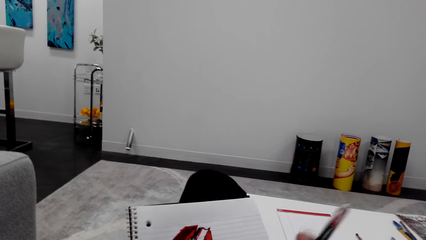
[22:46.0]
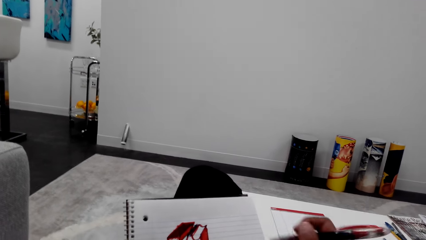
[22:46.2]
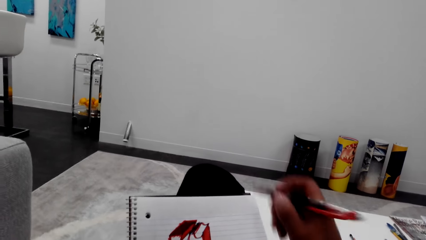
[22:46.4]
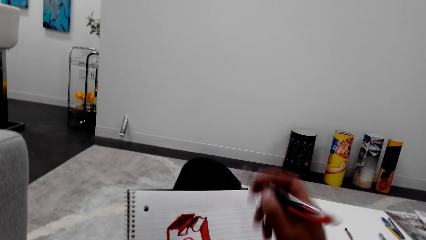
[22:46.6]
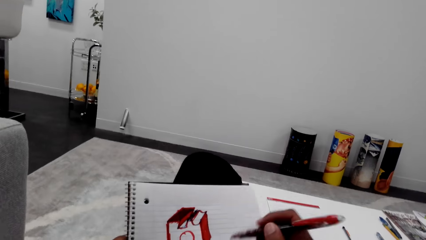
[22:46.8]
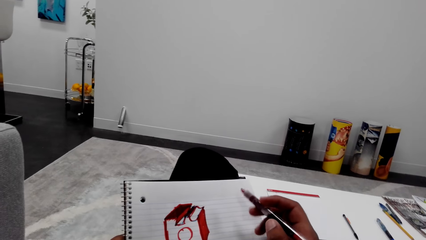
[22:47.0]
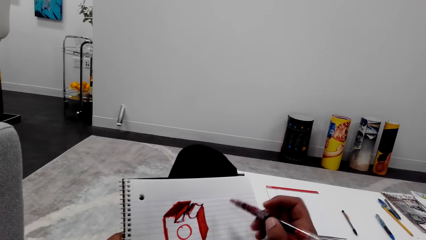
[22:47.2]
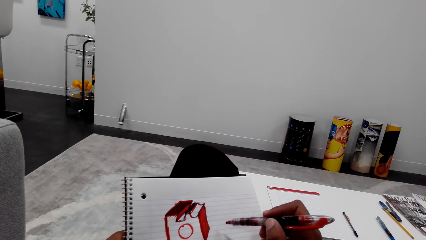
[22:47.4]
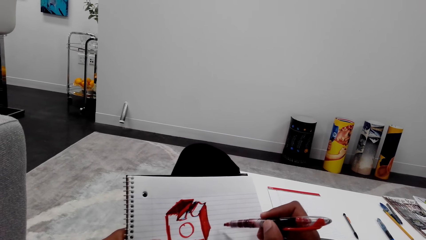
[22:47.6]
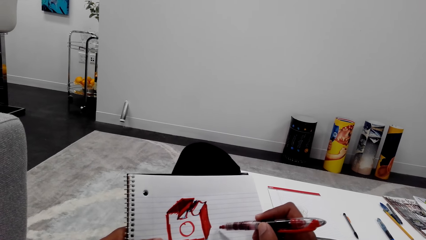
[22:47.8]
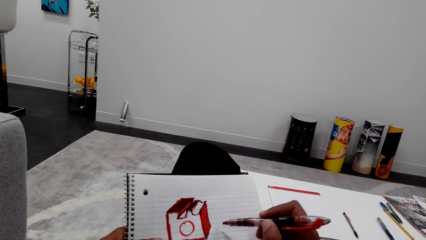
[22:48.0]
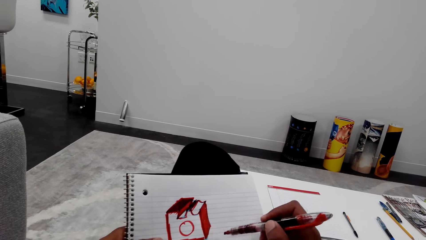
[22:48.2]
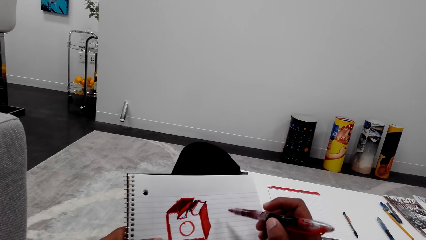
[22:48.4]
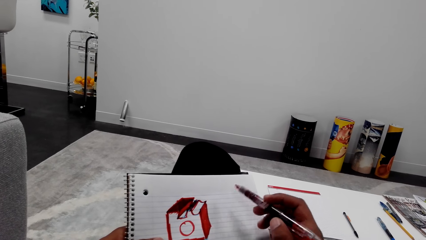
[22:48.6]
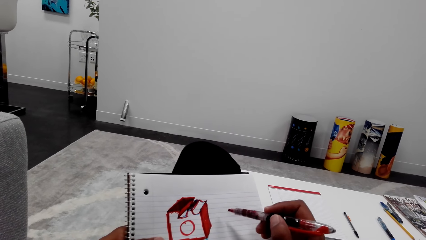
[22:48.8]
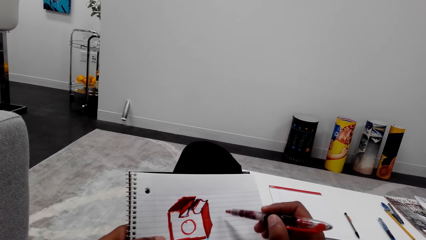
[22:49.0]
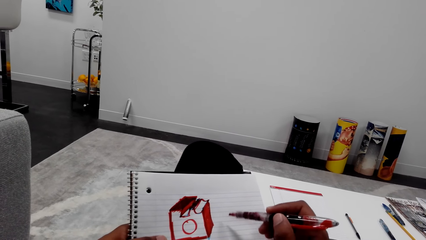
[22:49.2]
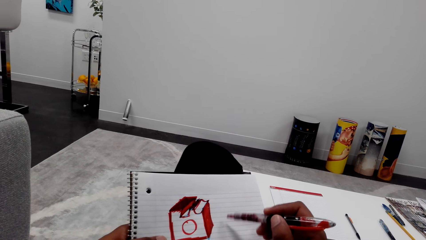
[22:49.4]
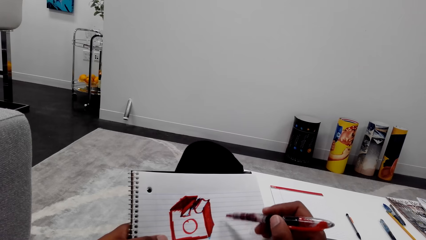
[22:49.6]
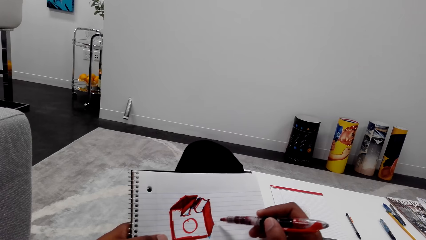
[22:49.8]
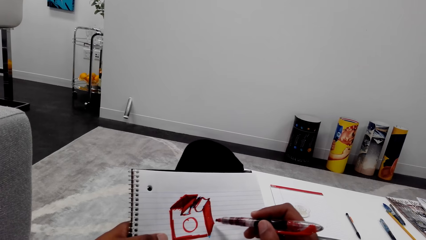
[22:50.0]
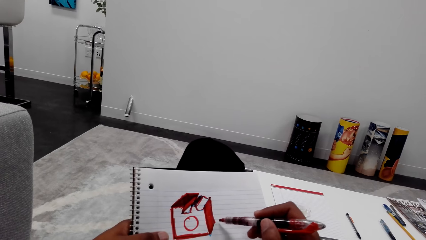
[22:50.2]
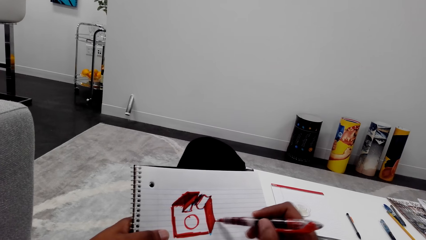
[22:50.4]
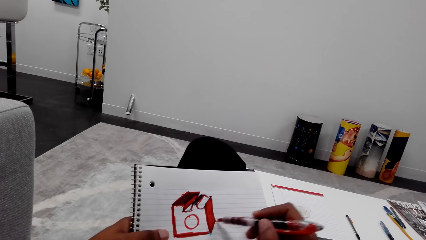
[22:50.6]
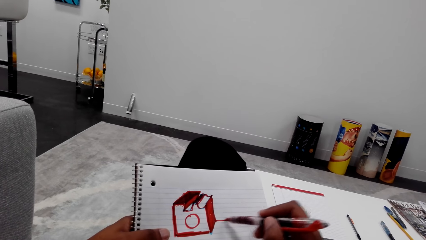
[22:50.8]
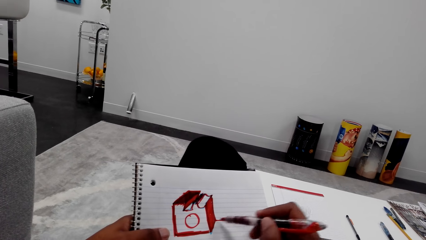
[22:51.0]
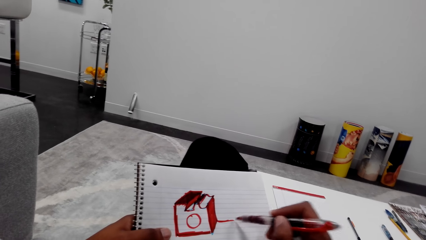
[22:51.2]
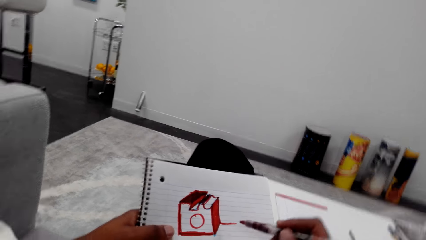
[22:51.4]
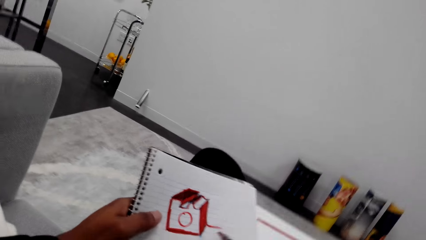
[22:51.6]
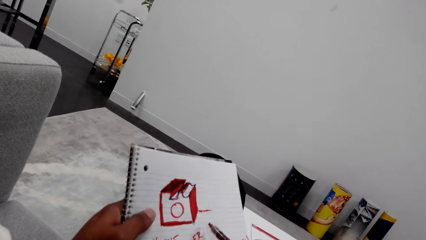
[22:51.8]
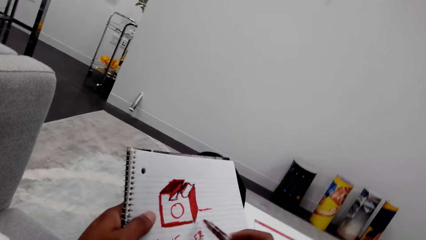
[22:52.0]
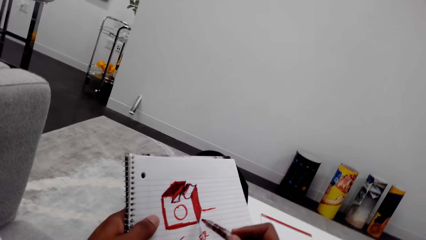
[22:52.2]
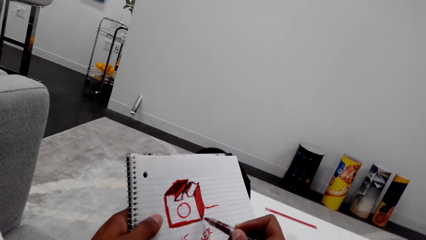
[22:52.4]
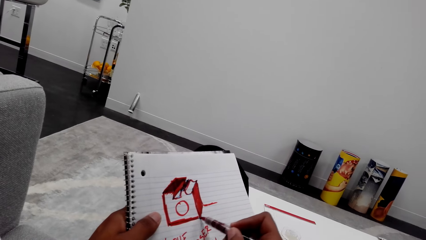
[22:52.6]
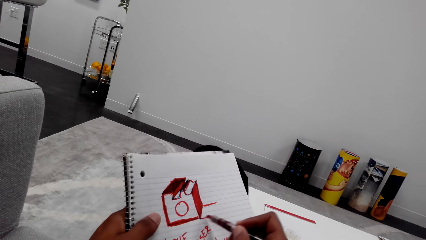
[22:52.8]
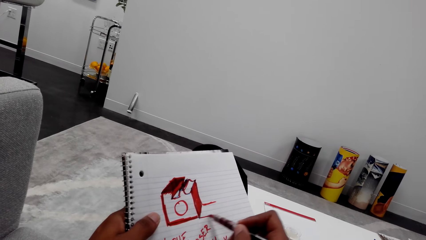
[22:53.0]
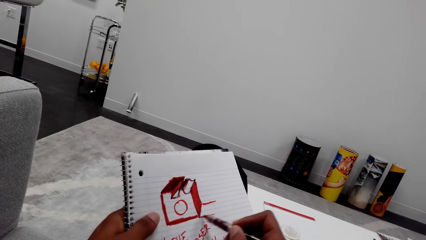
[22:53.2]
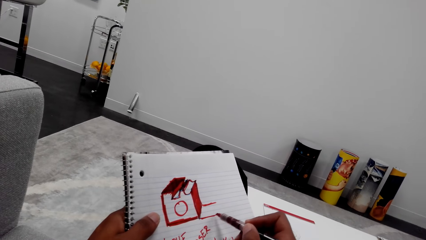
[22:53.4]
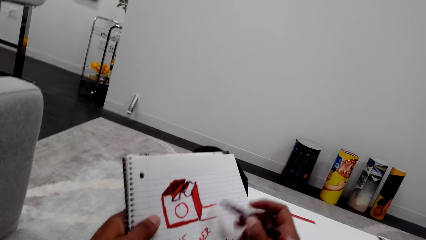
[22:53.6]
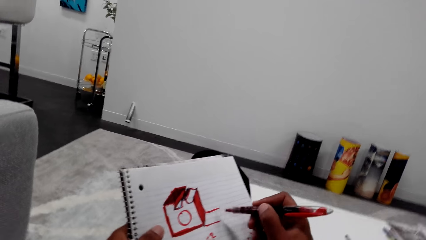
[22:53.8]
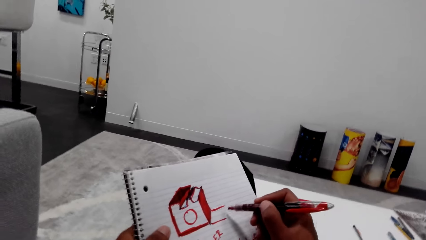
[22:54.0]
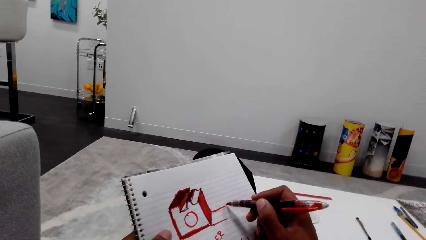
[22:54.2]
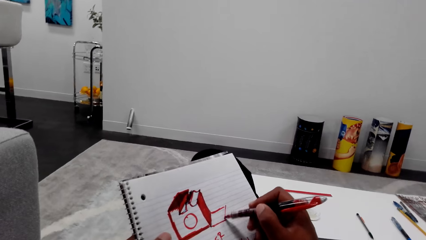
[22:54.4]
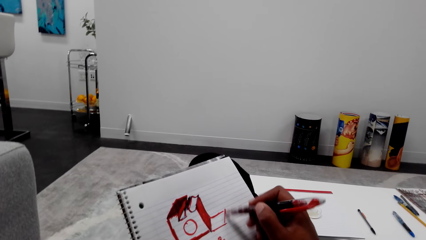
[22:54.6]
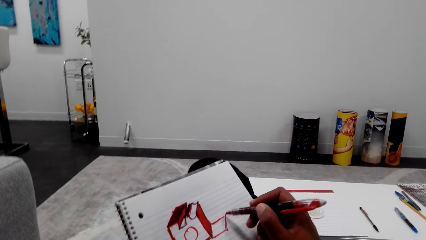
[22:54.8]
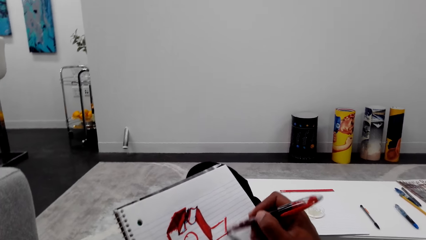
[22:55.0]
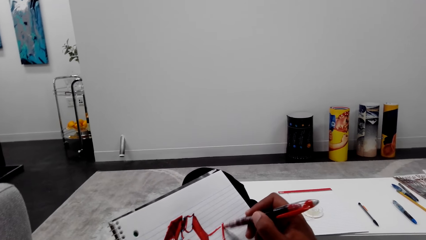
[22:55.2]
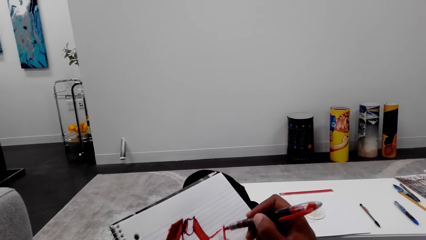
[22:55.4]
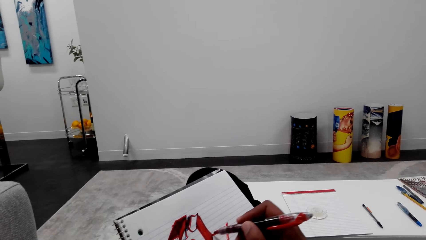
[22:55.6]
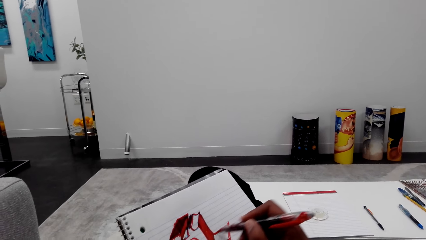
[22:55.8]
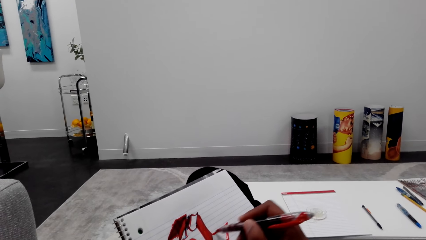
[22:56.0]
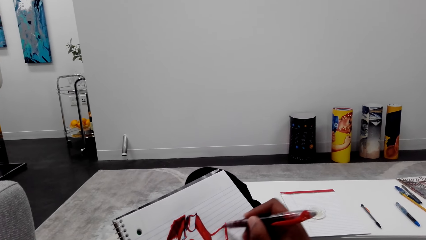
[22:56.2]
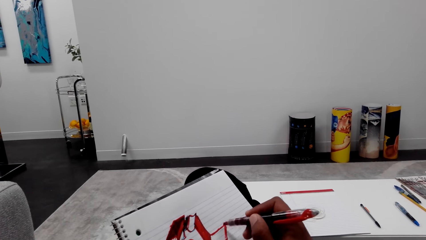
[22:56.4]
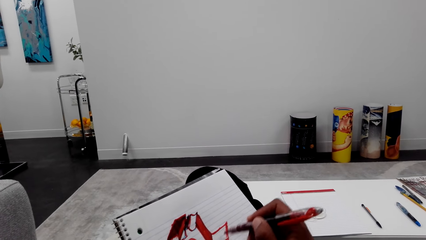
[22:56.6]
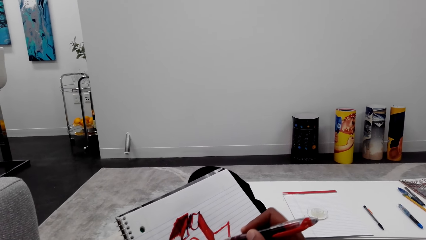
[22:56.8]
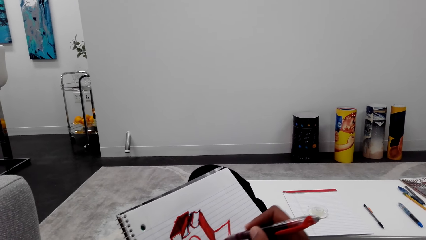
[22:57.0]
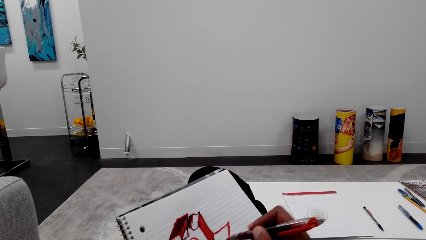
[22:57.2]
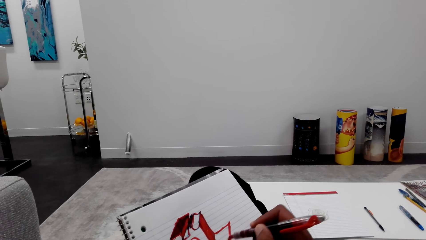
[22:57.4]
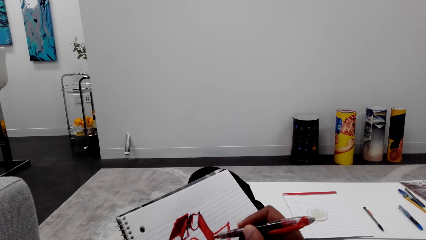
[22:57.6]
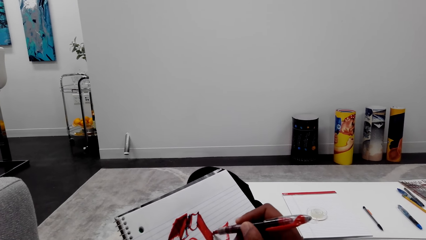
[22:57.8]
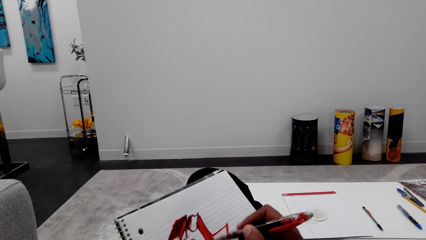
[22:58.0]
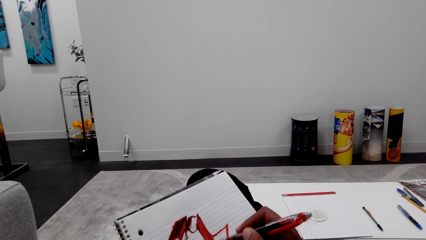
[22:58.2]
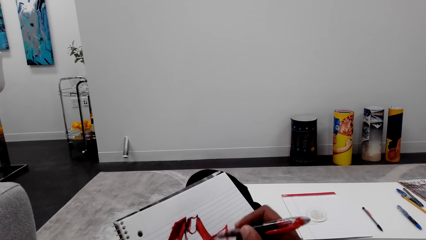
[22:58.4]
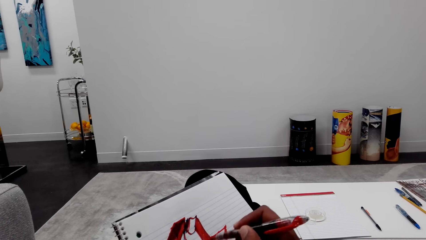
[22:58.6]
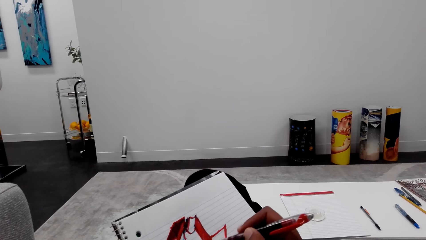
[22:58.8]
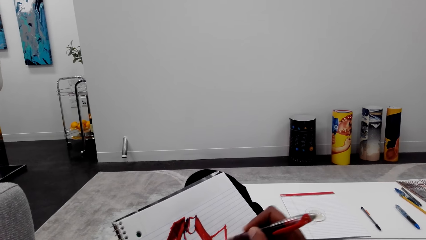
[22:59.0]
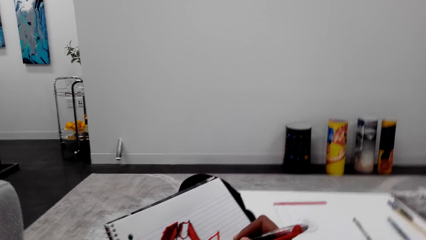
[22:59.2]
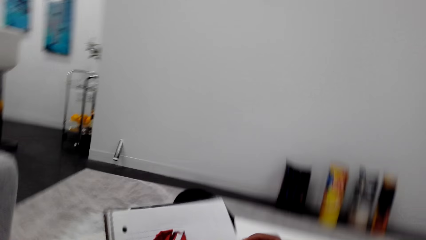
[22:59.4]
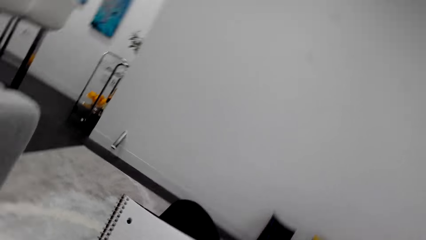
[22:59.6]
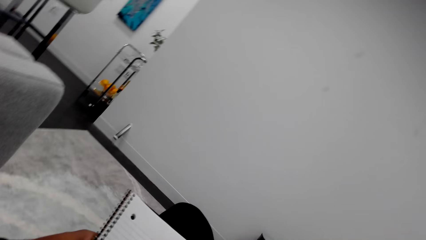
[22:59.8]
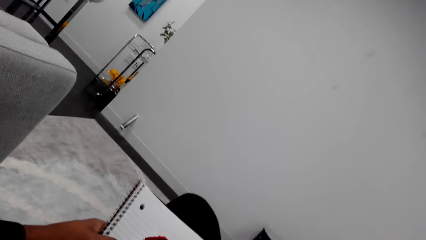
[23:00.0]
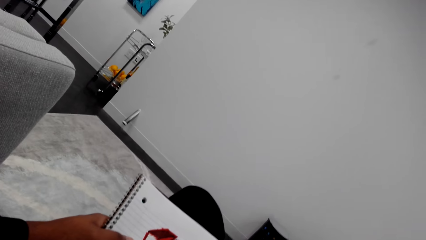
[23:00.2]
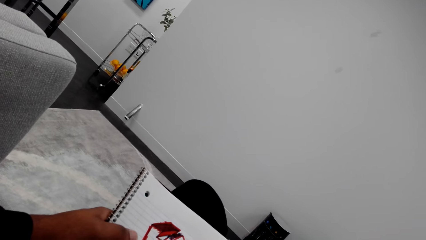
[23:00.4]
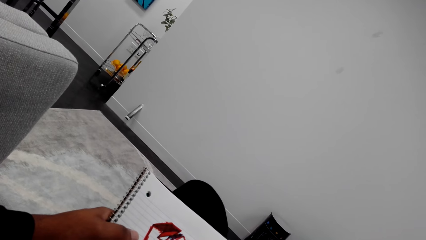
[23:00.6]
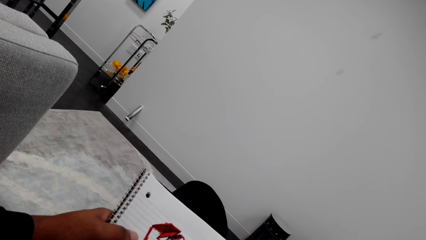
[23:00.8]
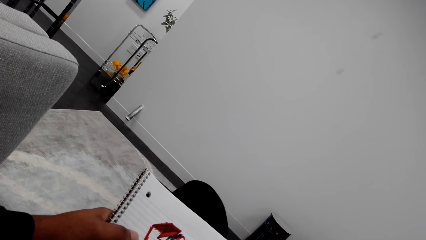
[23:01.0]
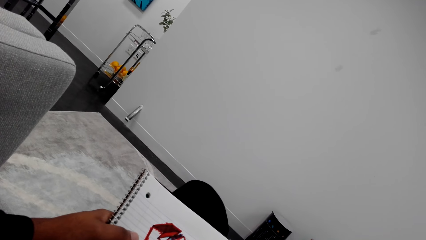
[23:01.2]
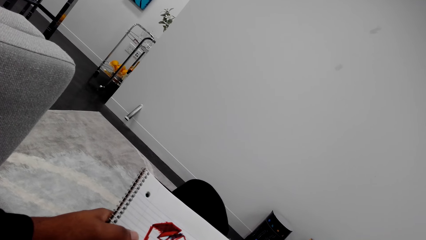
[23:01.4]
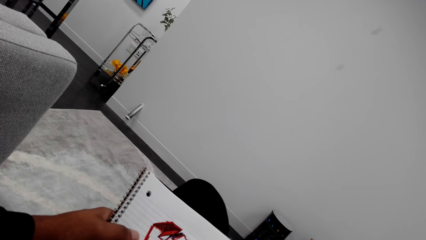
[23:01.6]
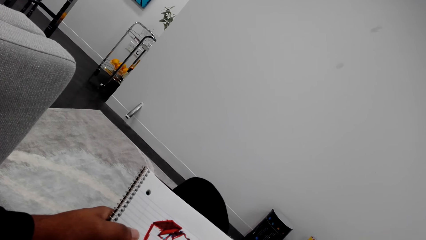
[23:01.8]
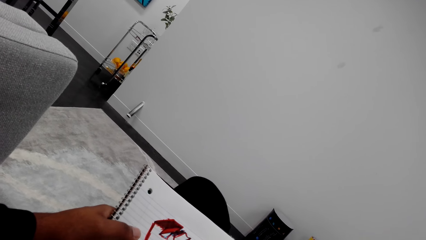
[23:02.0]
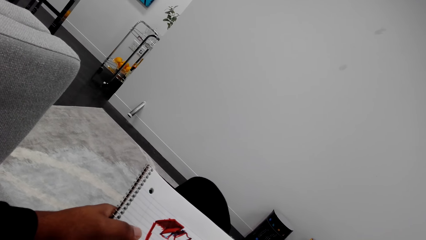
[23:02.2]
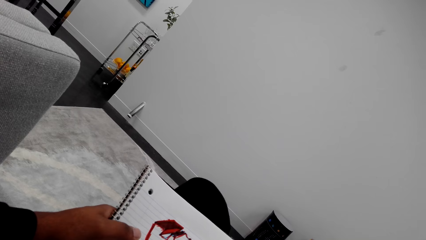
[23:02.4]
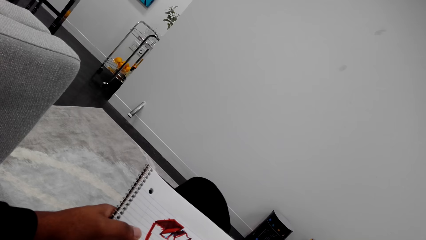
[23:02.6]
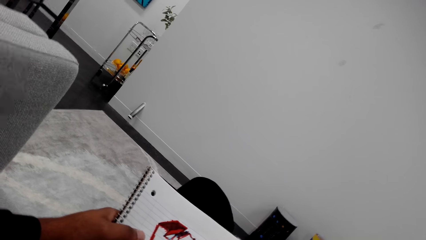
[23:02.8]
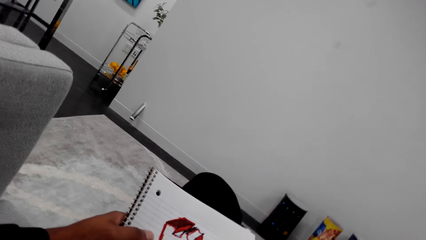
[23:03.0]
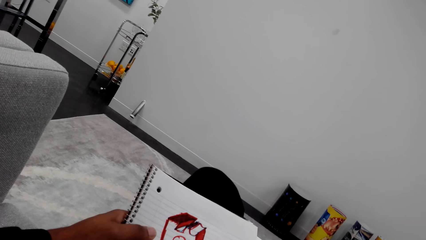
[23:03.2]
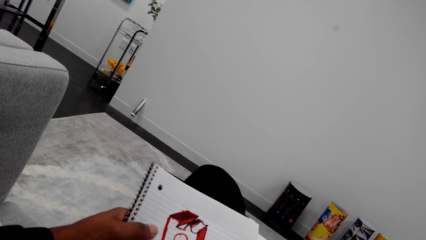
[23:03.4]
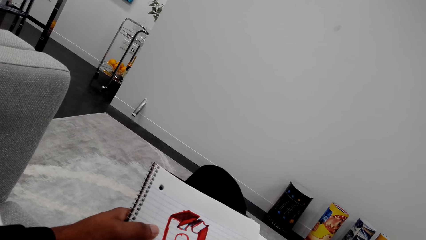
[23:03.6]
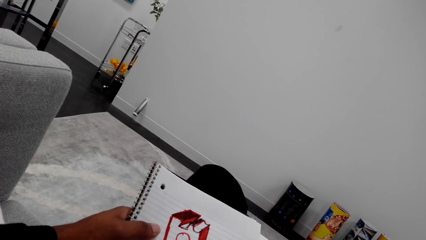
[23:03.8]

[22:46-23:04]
The camera wearer lifts the marker pen. They swing the marker pen. They look at the book or notebook. They swing the marker pen. They look at the book. They draw the picture on the notebook with the marker pen. They move the marker pen. They draw on the book with the marker pen. They look around. They look at the book.
